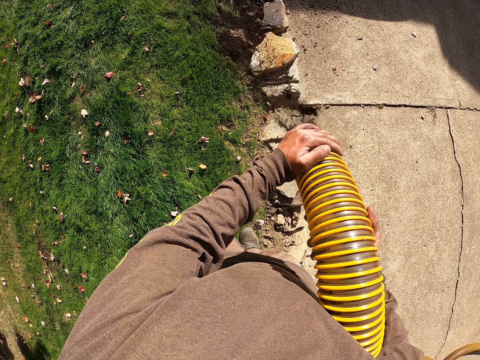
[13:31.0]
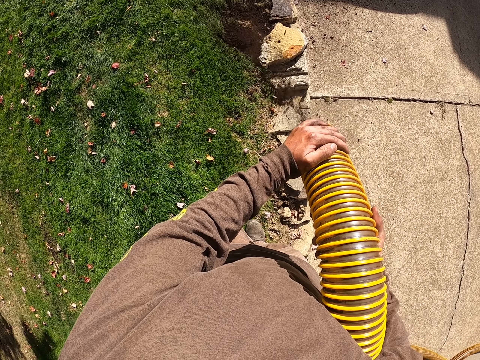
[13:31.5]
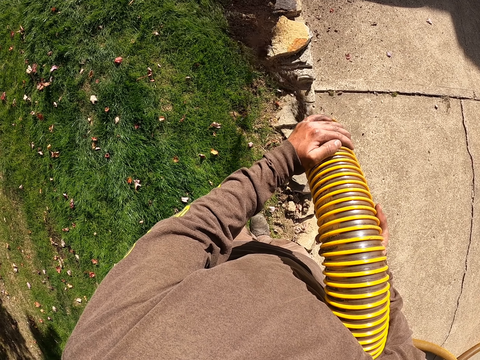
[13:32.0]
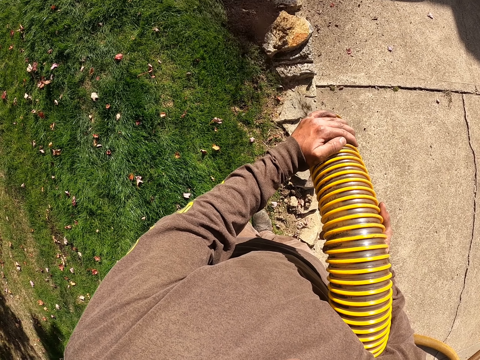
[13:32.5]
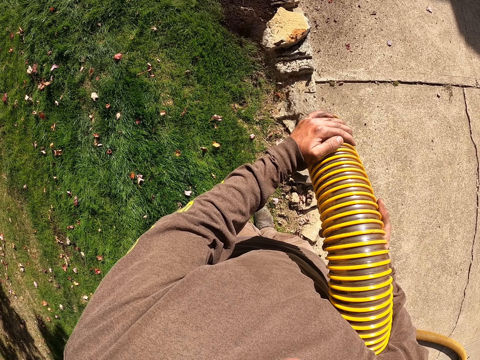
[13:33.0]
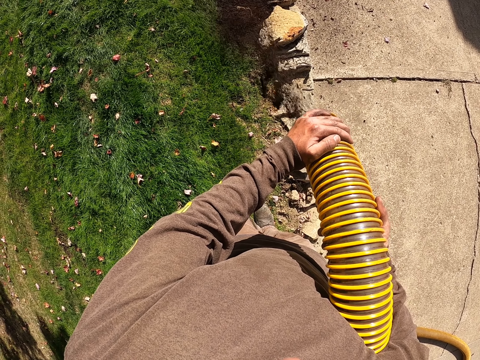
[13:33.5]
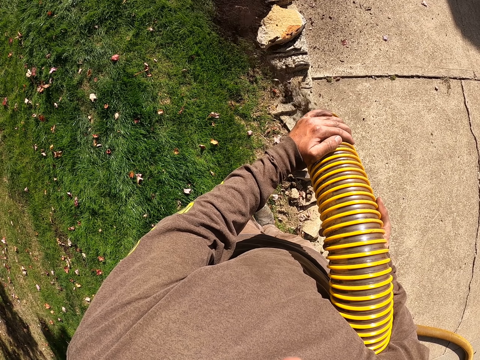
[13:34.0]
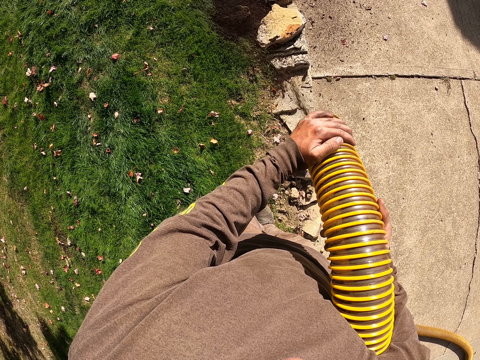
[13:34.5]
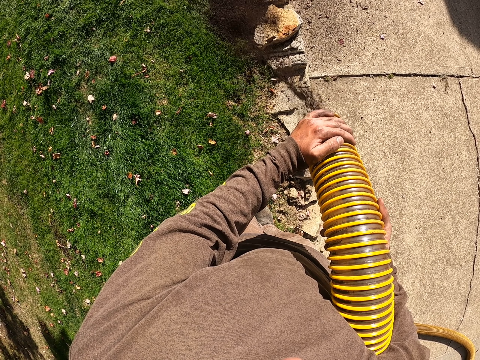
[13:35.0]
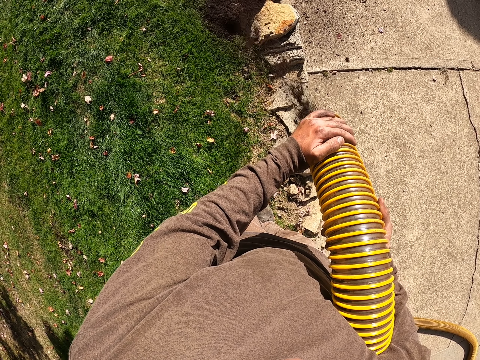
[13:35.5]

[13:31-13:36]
The camera wearer pours soil on the grass with a pipe.

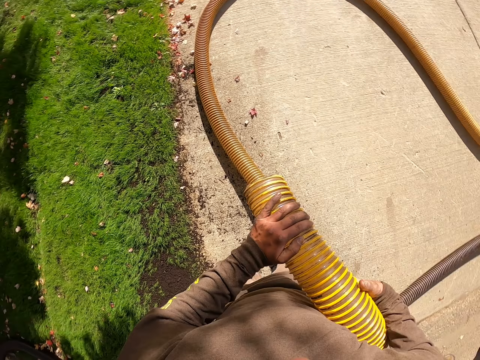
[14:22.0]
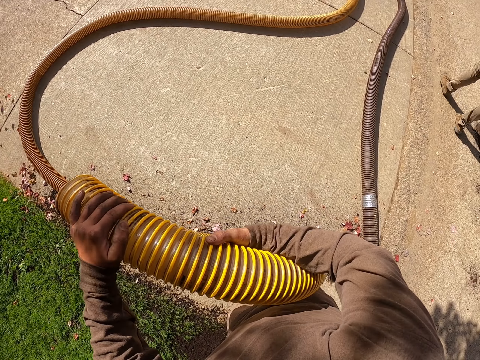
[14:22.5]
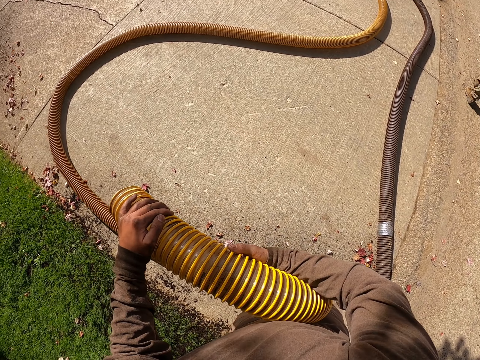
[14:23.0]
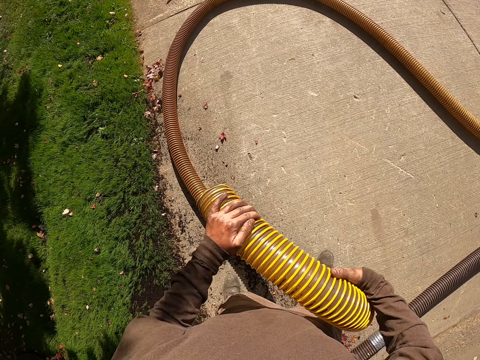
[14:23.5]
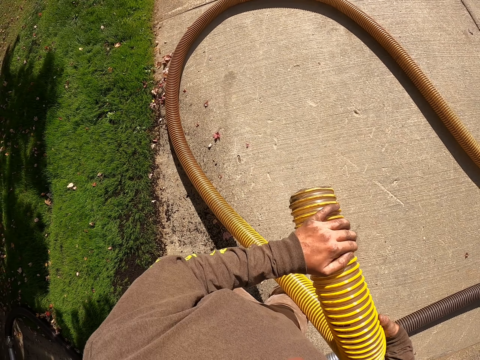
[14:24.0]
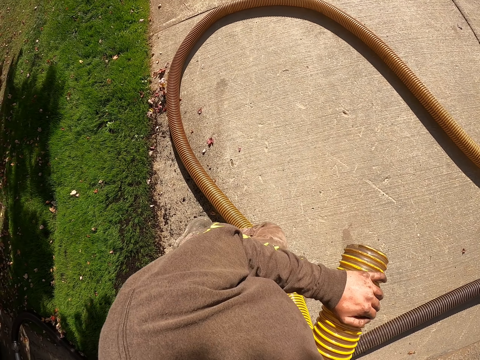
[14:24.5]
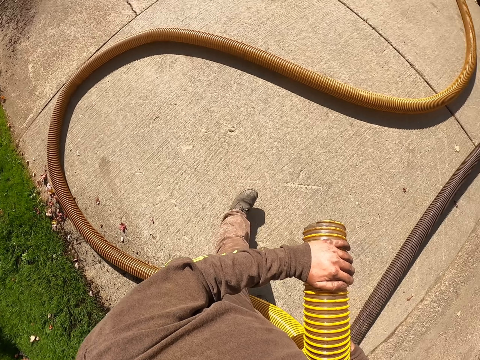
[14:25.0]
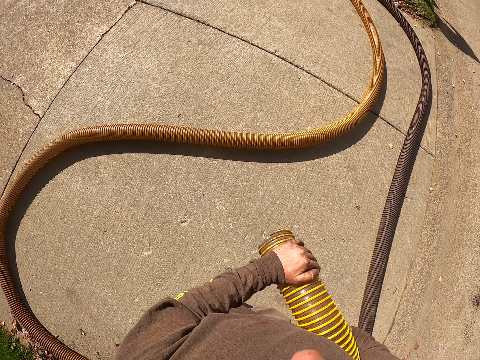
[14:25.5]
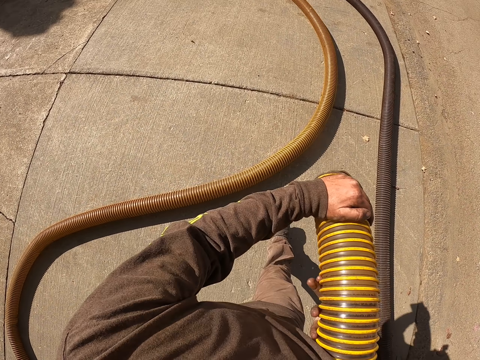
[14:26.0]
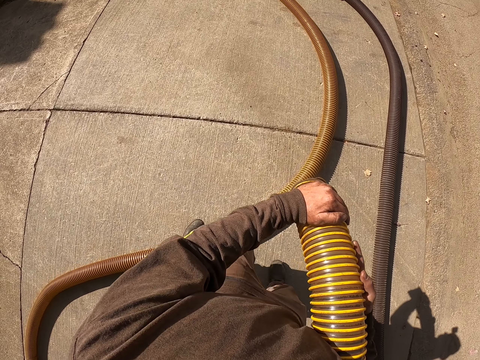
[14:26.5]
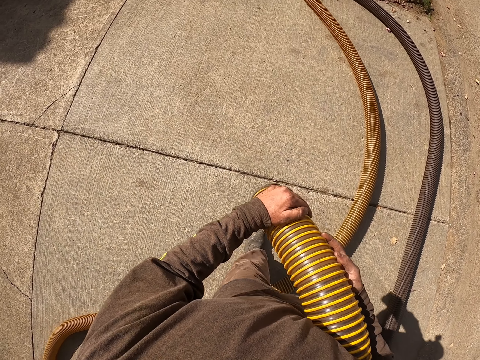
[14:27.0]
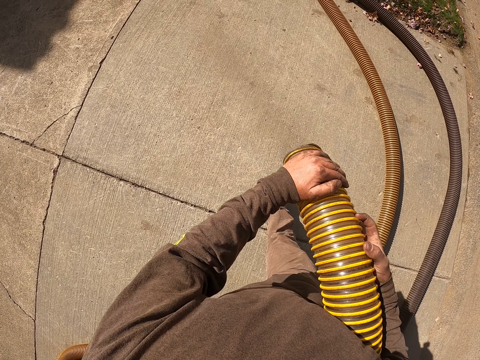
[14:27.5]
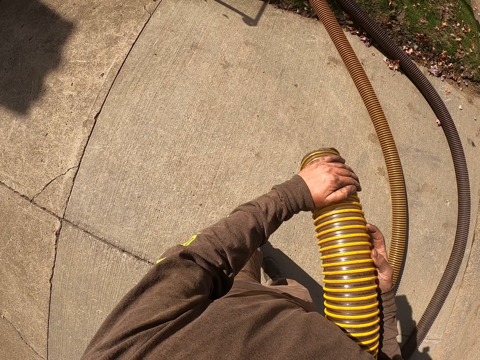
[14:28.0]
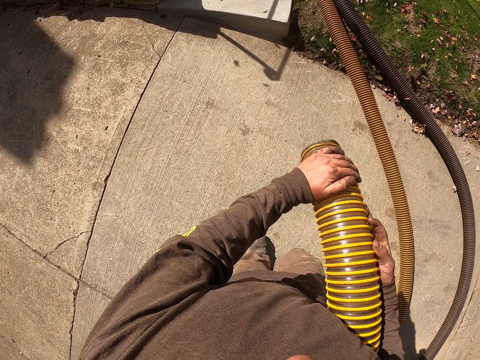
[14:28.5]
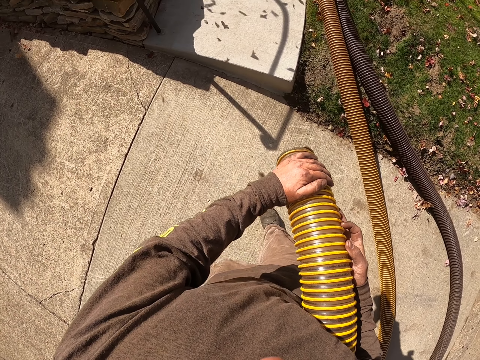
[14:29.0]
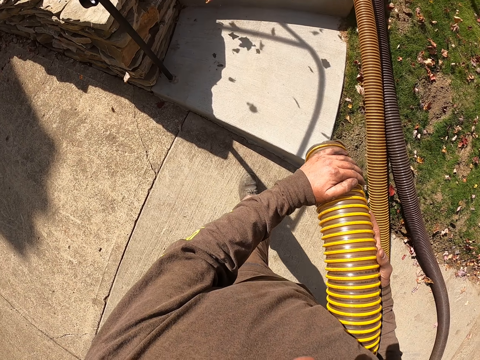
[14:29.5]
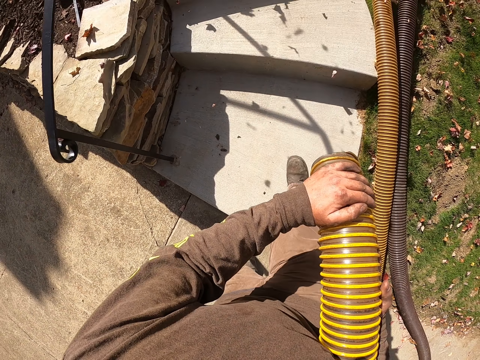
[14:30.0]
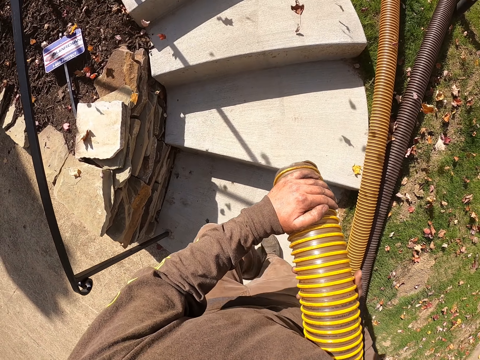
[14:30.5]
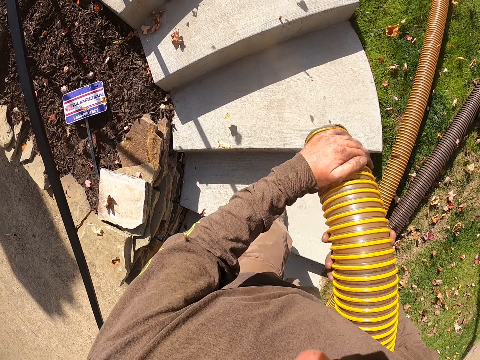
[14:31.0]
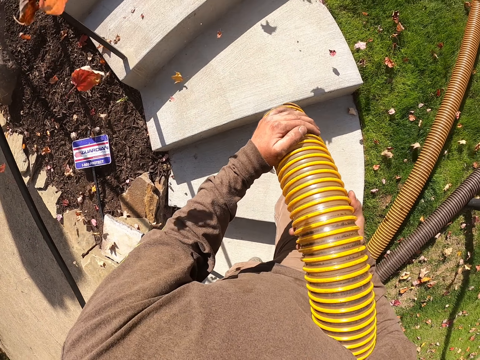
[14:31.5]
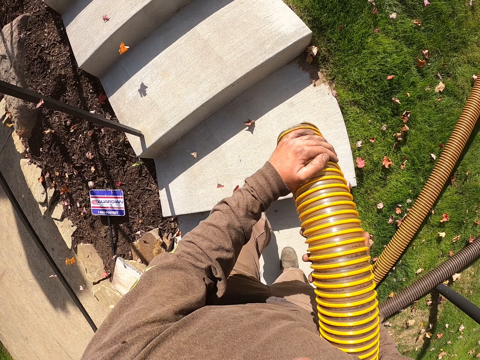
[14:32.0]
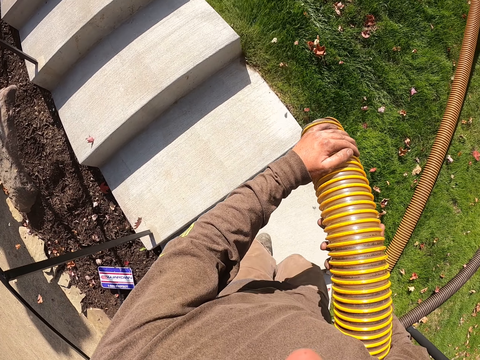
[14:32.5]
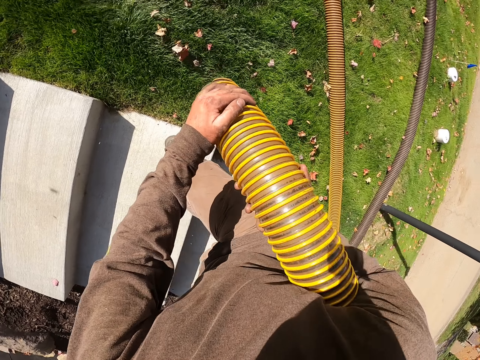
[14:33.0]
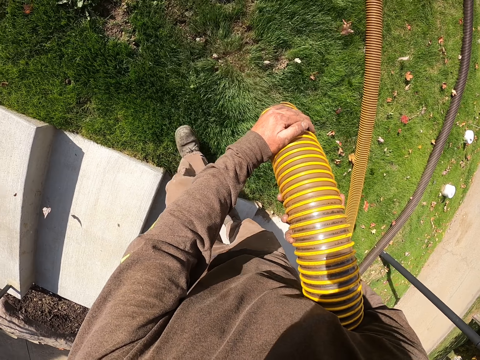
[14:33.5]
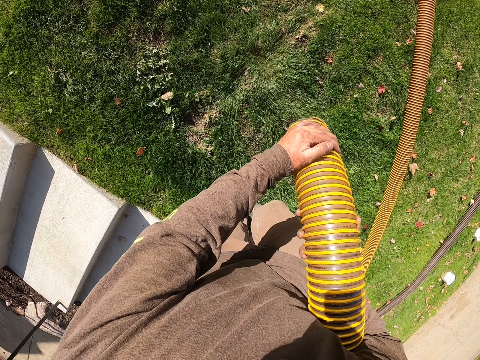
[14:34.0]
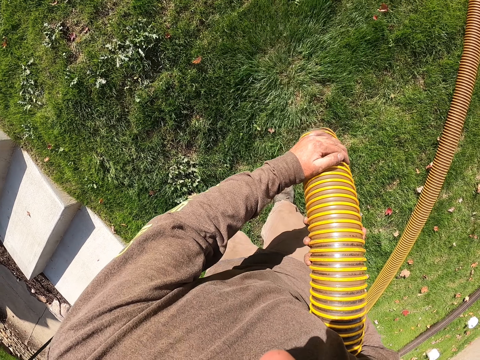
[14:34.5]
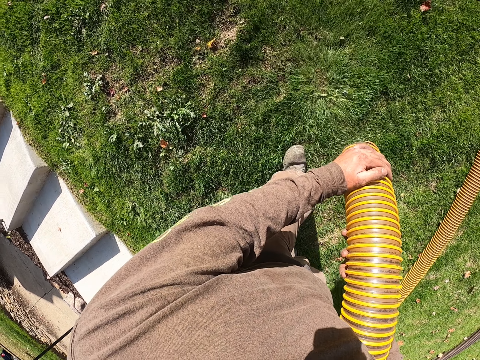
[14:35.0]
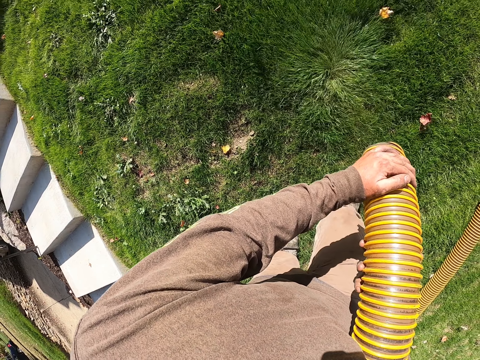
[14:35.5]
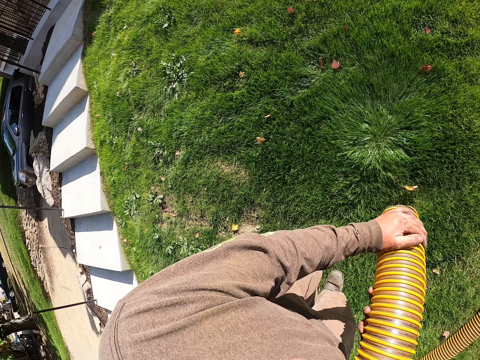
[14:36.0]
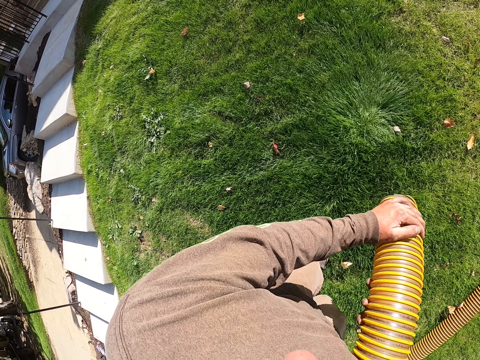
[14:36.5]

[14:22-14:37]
The camera wearer carries the pipe across the driveway to another side of the garden. They walk on the ground. They walk on the stairs and blow the dried leaves on the stairs. They carry the pipe on the stairs. They blow the dried leaves on the grass. They carry the pipe on the garden.

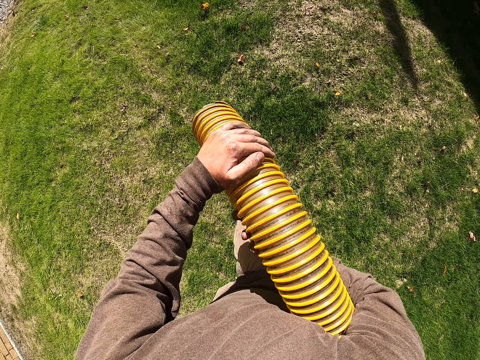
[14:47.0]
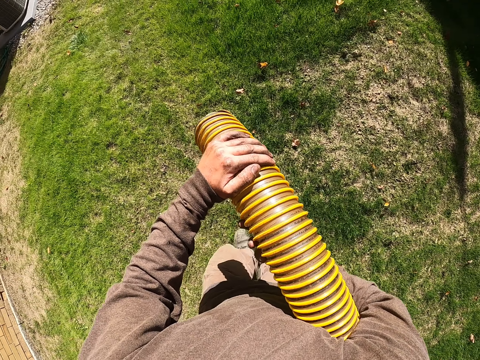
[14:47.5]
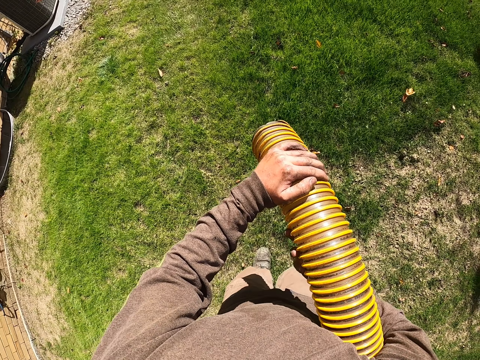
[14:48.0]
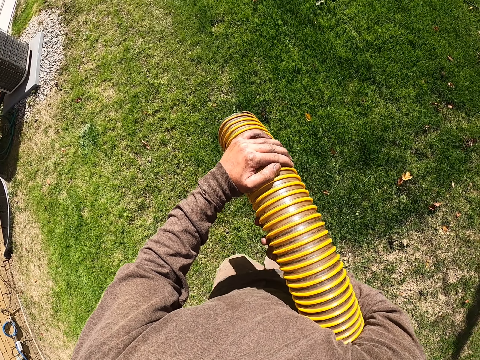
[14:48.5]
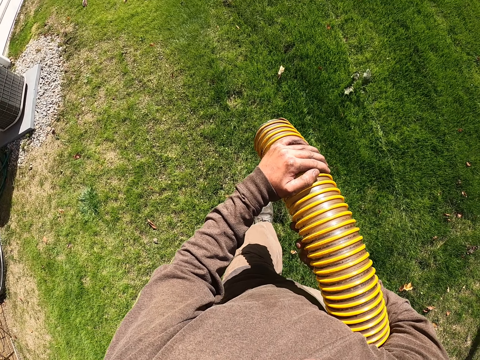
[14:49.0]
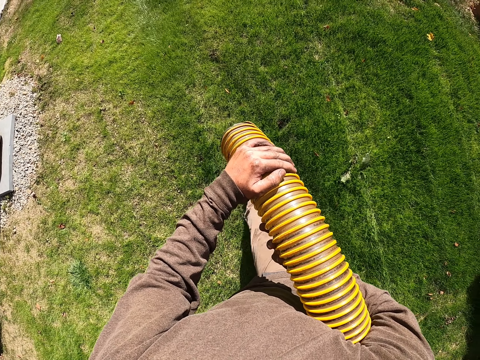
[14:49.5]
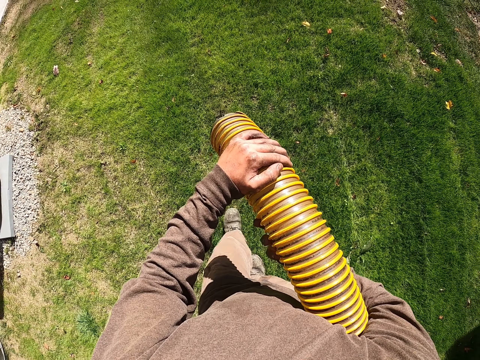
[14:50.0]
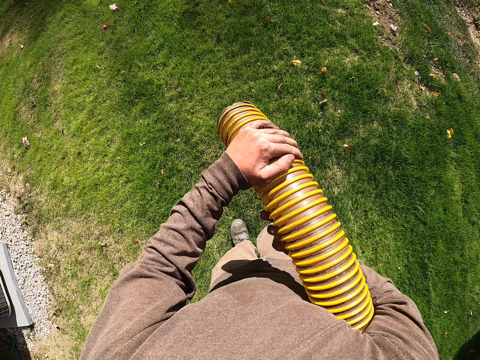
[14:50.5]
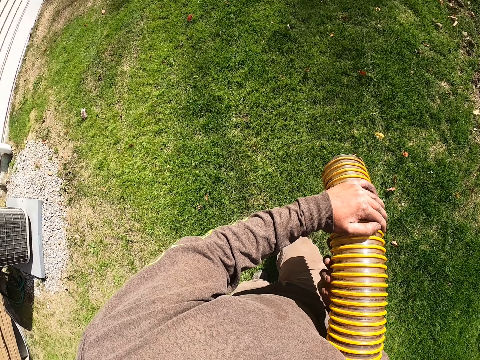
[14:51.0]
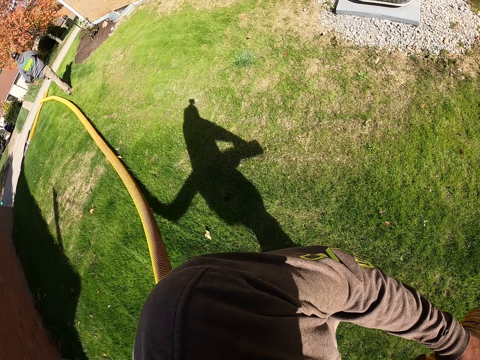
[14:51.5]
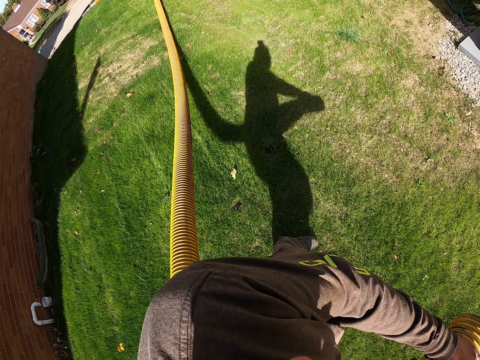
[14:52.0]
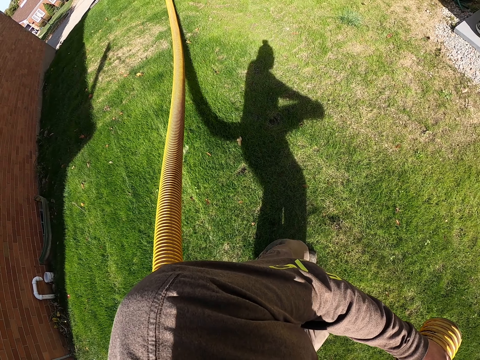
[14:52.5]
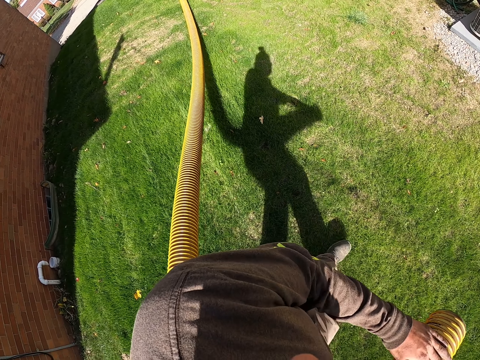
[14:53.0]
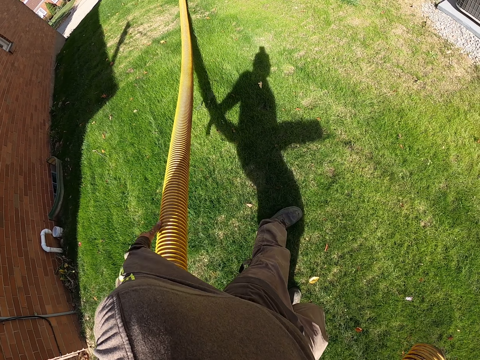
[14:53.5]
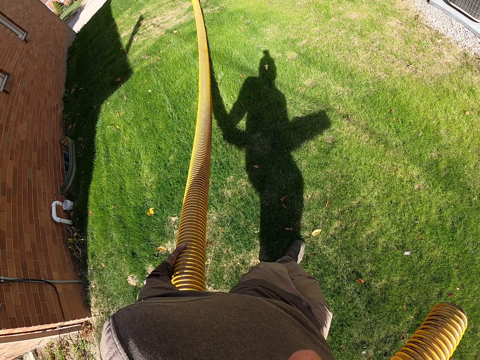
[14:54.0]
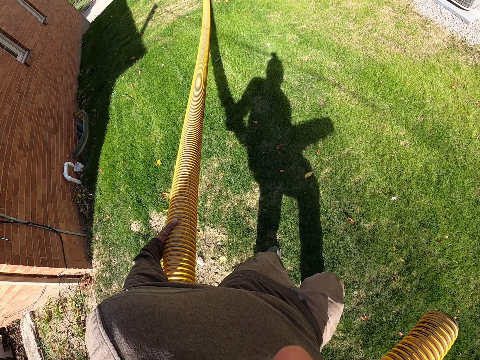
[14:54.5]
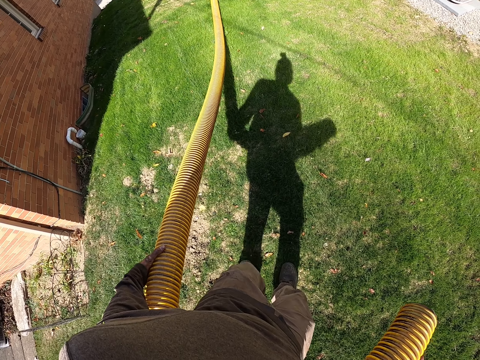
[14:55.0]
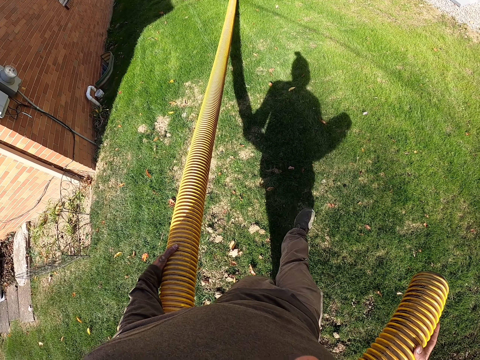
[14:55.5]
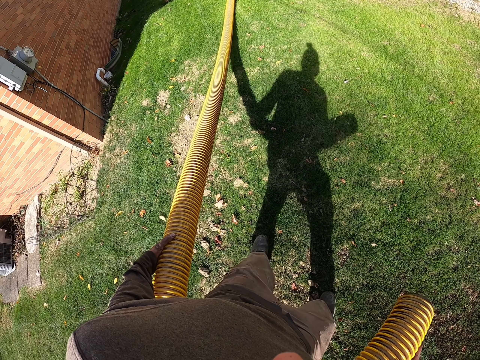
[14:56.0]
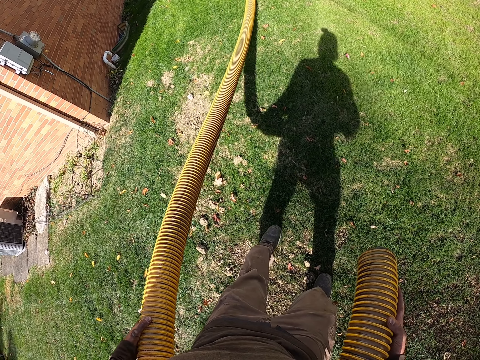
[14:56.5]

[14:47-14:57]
The camera wearer looks around. They pull the flexible hose pipe on the garden.
